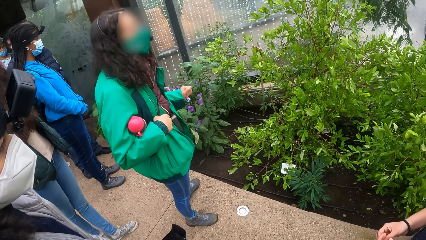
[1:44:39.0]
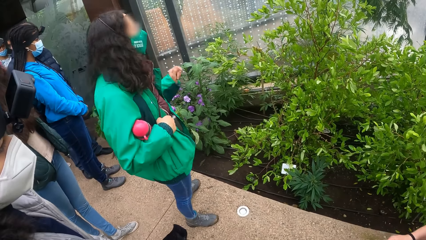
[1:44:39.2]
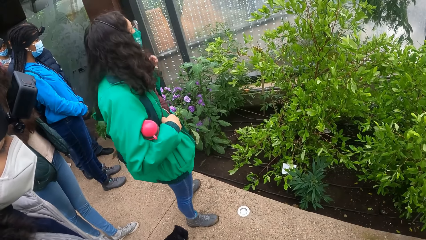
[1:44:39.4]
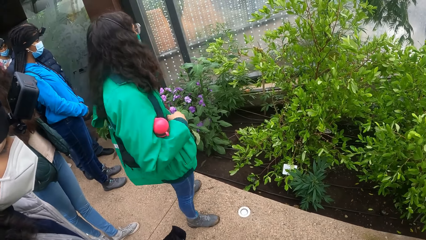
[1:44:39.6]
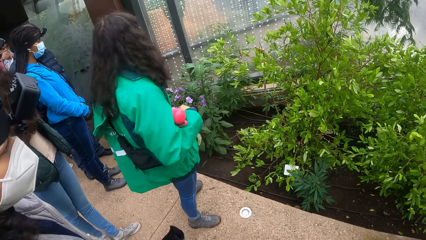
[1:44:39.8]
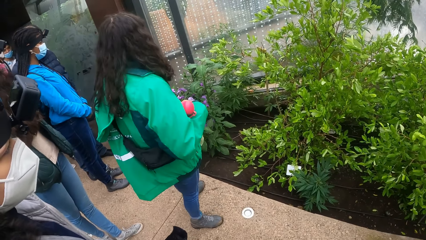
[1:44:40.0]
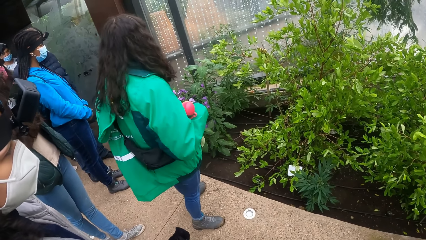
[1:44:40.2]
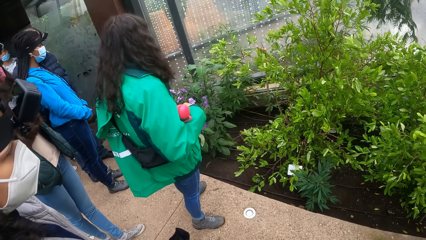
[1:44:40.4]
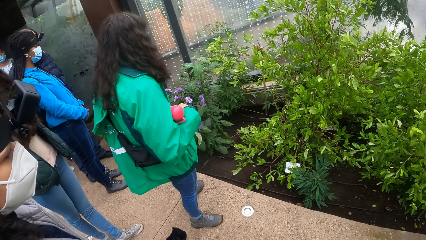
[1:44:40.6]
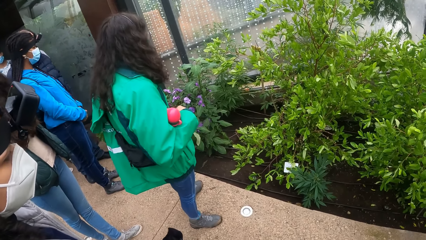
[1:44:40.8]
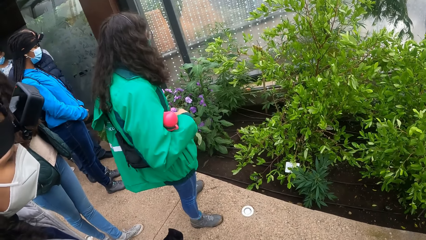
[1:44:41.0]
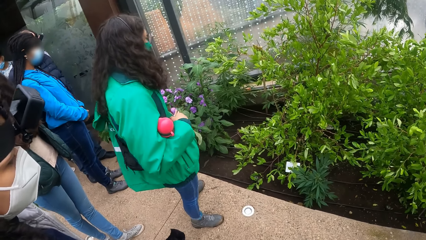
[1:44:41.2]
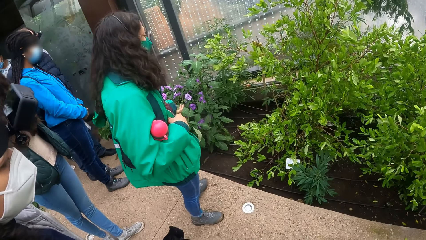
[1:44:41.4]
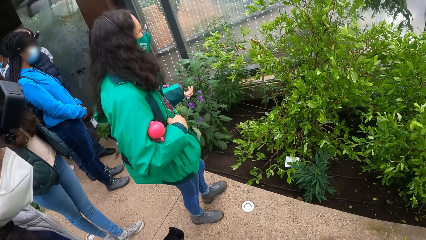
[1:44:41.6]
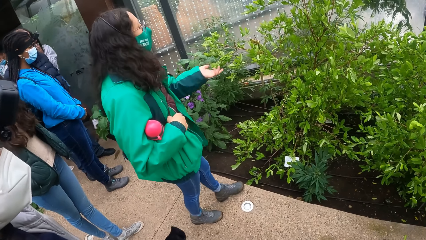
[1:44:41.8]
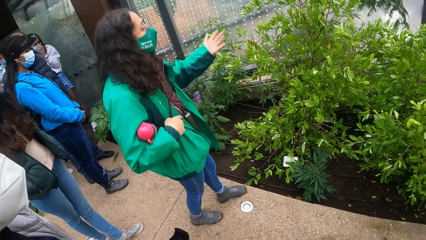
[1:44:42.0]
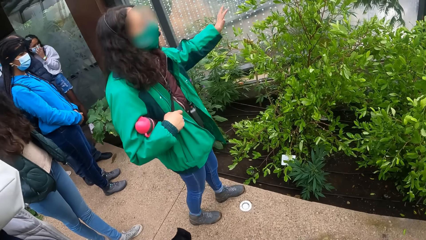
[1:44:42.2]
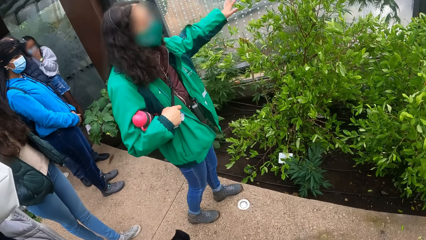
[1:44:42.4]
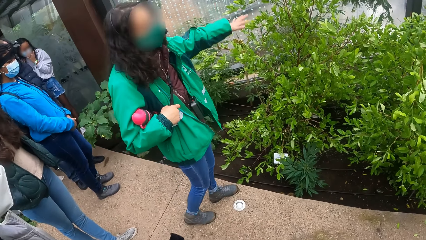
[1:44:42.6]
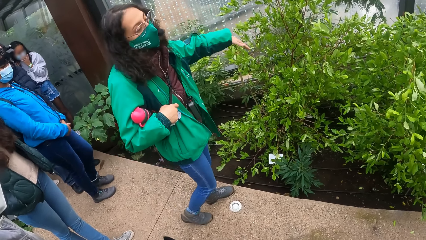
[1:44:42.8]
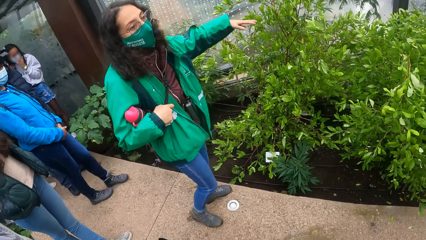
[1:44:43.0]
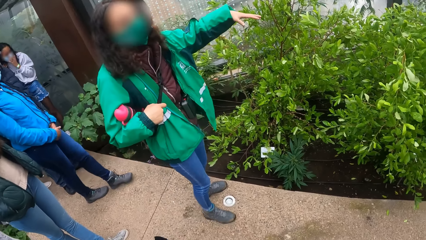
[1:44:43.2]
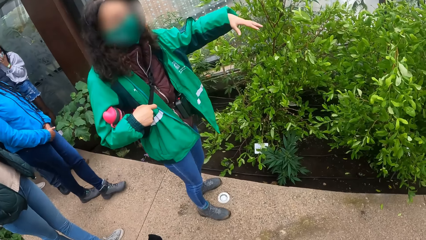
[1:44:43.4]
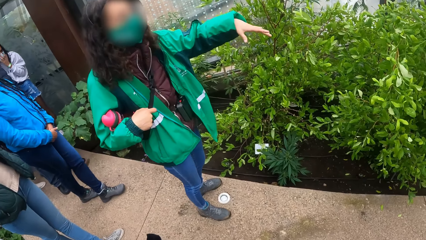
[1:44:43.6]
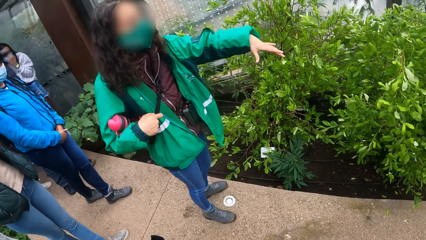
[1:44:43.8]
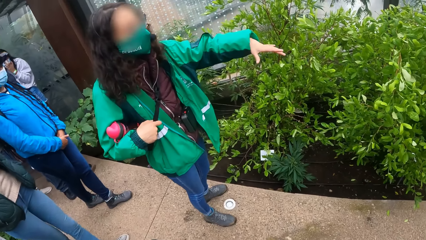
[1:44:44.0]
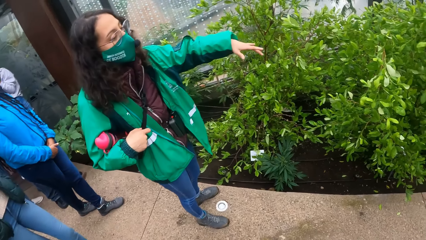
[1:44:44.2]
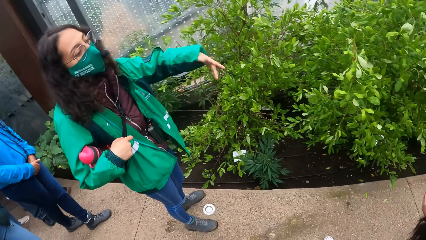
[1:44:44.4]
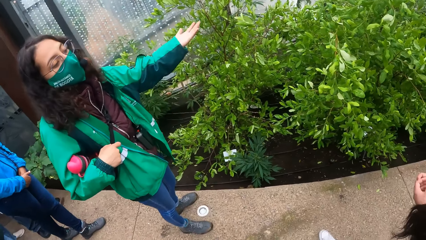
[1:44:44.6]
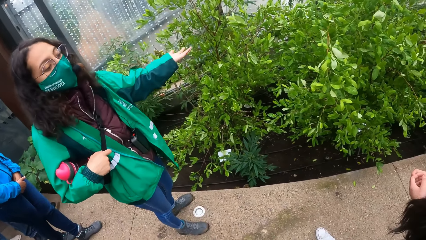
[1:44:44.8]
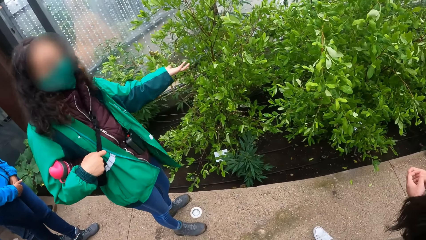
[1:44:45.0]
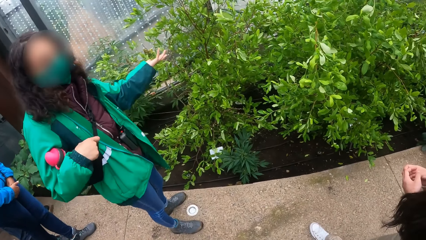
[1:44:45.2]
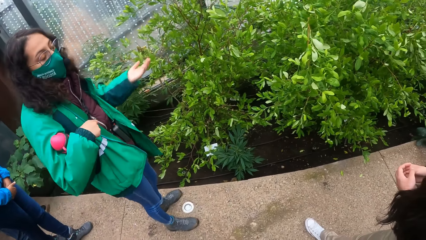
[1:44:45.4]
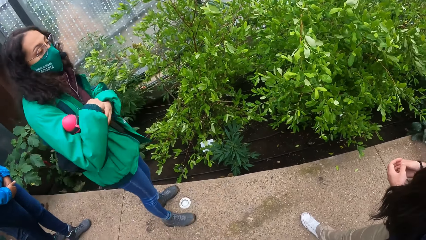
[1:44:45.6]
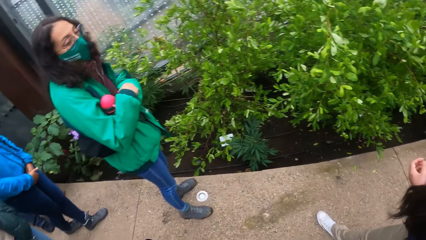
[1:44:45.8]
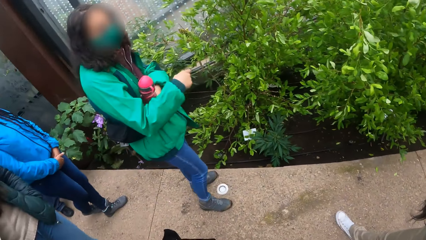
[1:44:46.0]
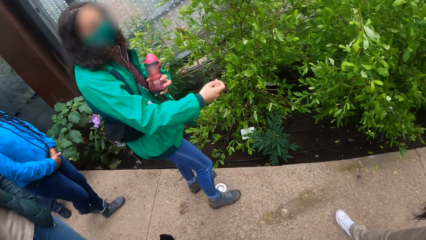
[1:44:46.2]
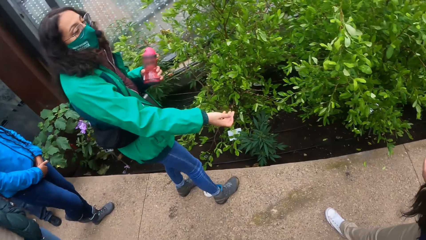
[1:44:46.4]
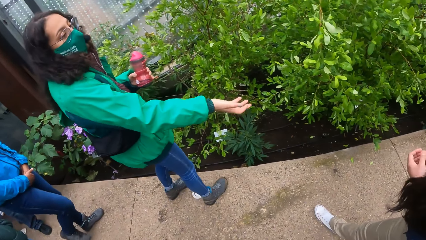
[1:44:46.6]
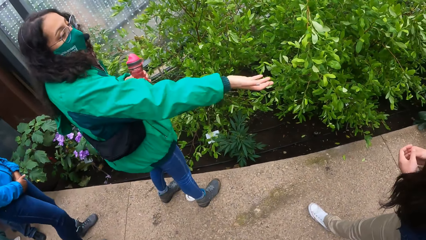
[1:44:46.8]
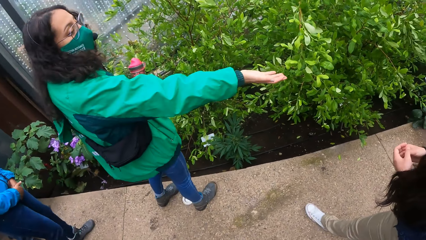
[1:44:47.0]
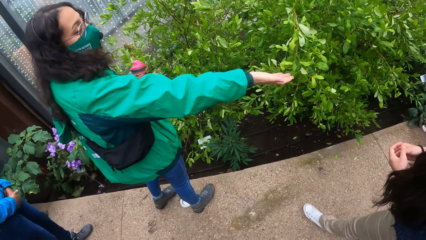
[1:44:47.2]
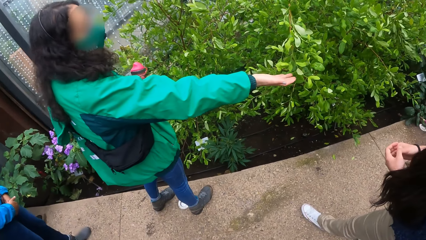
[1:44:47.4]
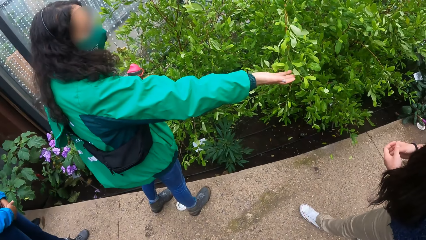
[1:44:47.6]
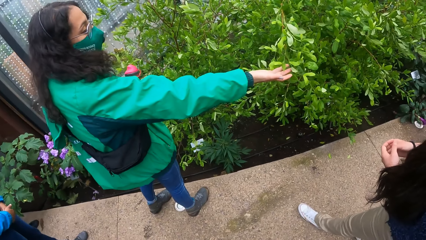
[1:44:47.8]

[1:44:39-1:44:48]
A lady gesticulates with hands.

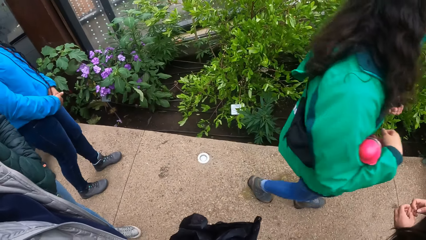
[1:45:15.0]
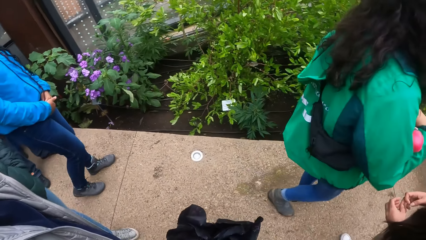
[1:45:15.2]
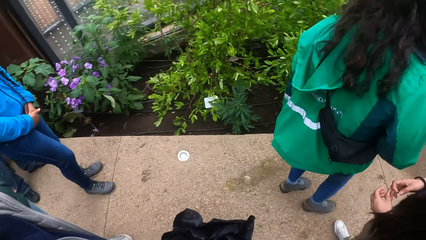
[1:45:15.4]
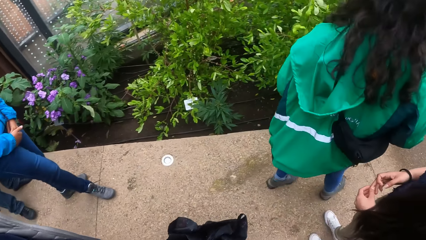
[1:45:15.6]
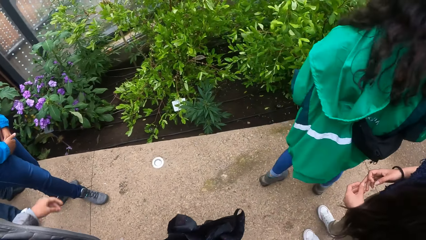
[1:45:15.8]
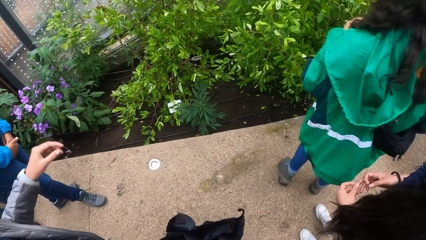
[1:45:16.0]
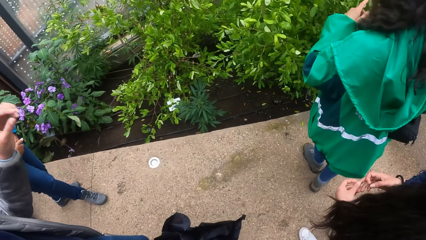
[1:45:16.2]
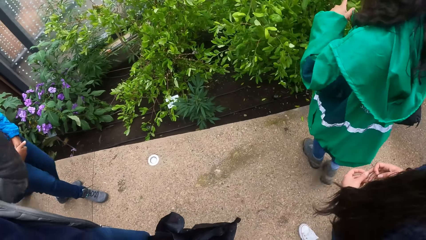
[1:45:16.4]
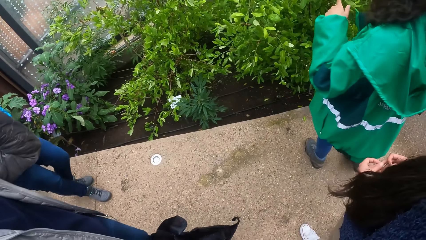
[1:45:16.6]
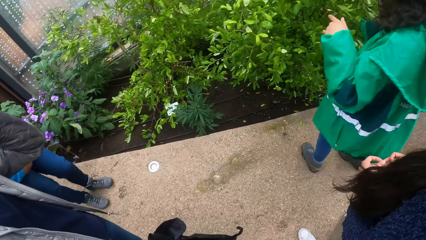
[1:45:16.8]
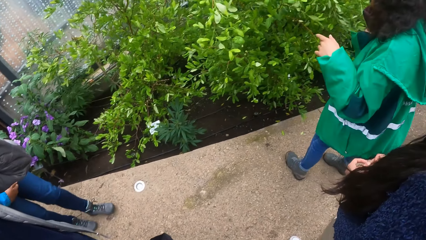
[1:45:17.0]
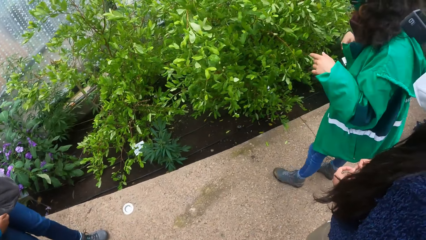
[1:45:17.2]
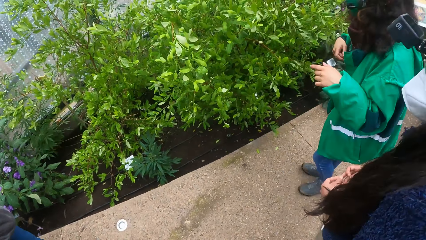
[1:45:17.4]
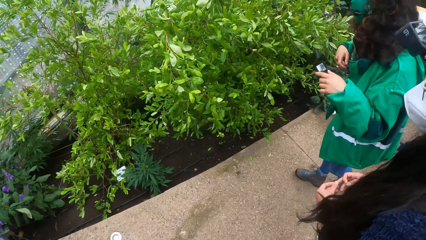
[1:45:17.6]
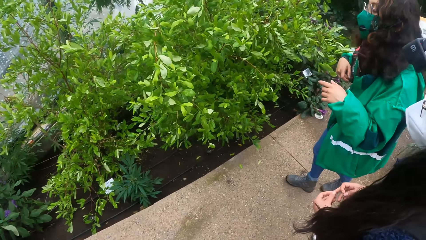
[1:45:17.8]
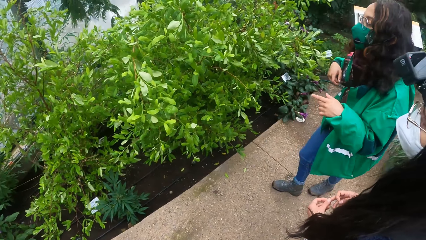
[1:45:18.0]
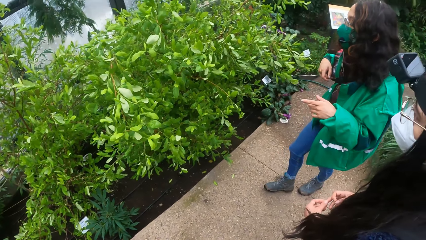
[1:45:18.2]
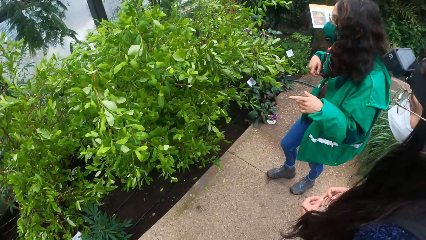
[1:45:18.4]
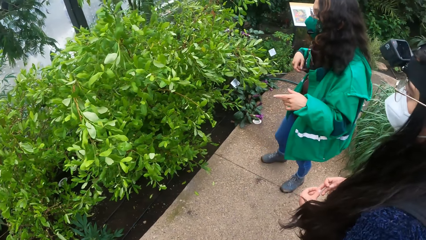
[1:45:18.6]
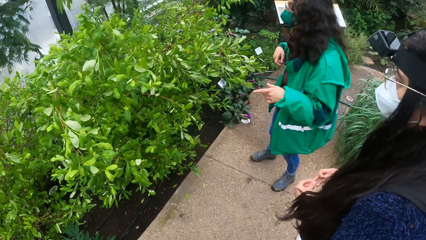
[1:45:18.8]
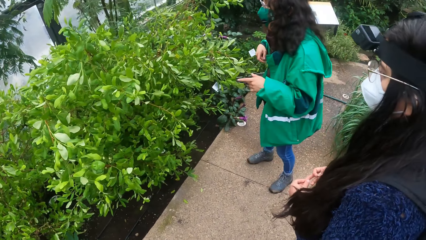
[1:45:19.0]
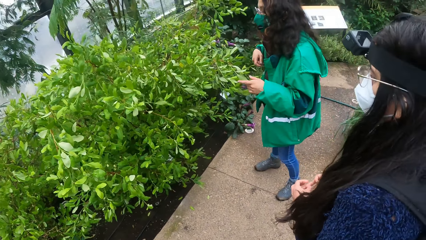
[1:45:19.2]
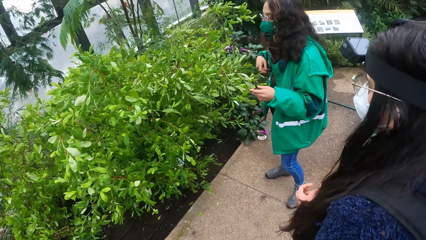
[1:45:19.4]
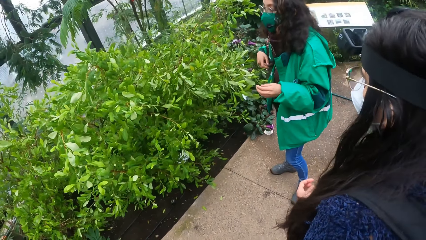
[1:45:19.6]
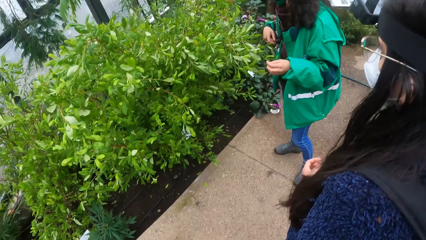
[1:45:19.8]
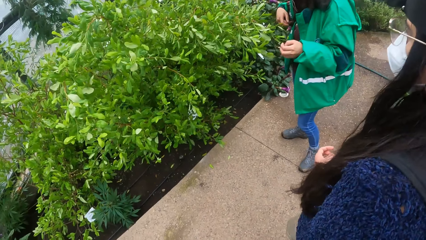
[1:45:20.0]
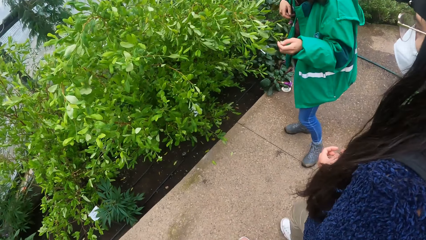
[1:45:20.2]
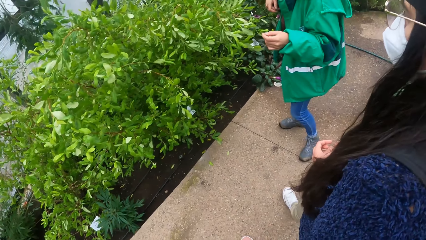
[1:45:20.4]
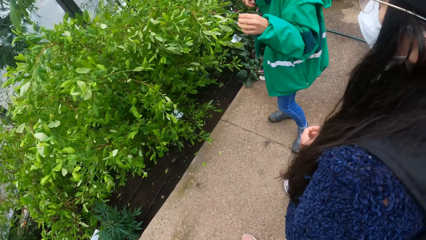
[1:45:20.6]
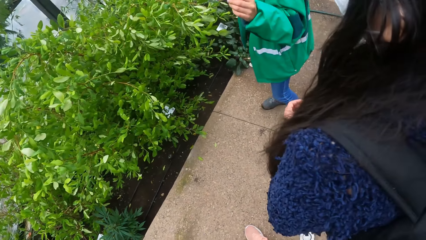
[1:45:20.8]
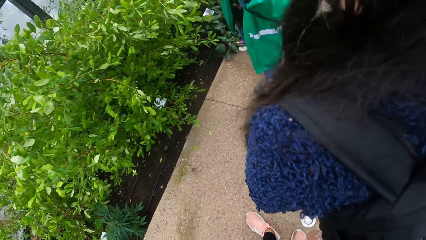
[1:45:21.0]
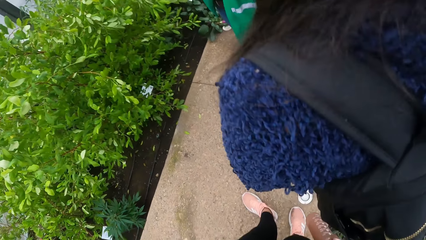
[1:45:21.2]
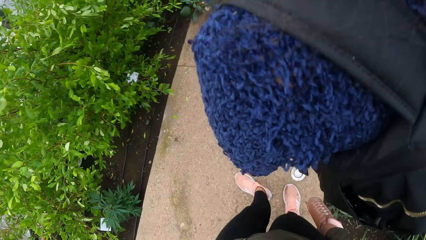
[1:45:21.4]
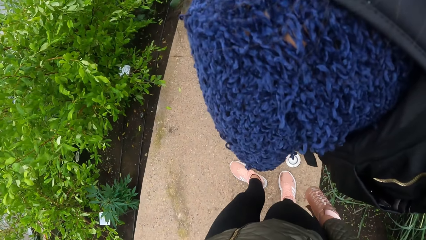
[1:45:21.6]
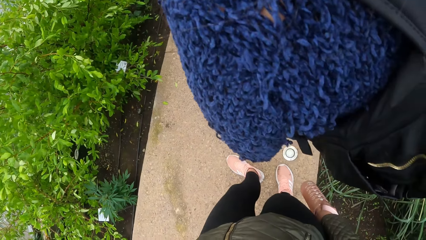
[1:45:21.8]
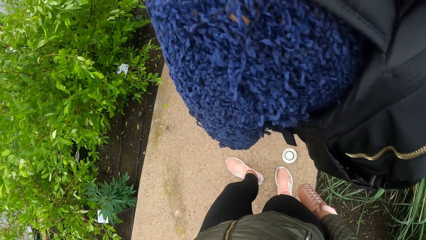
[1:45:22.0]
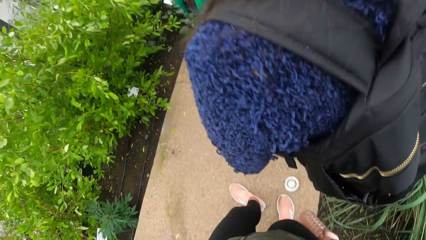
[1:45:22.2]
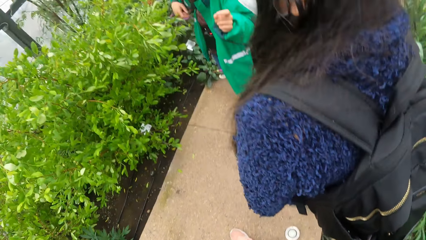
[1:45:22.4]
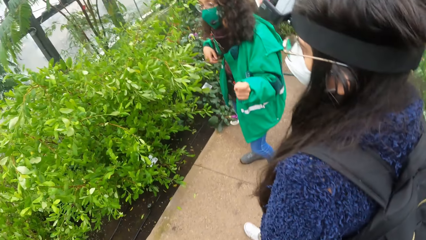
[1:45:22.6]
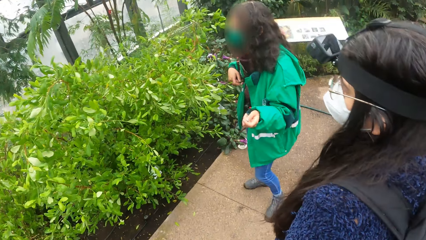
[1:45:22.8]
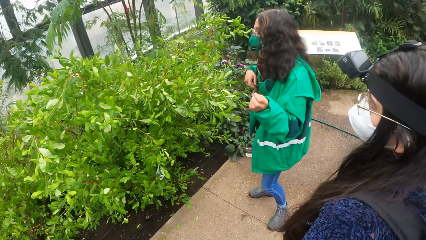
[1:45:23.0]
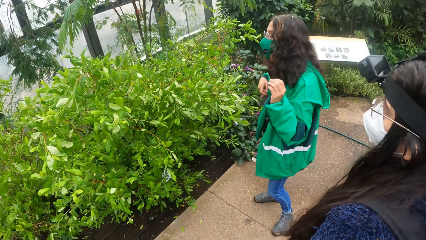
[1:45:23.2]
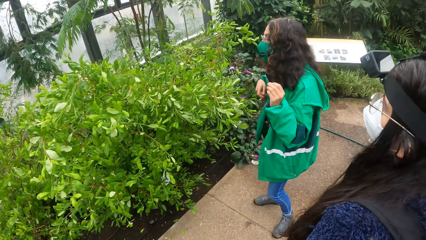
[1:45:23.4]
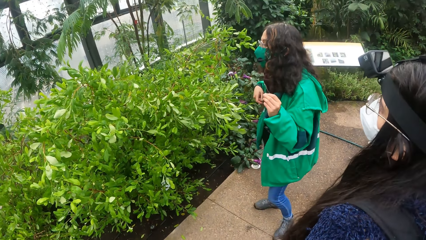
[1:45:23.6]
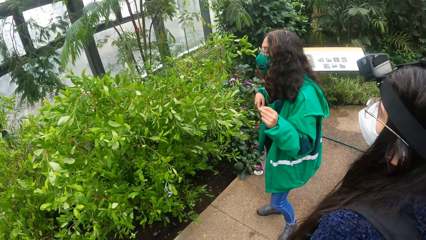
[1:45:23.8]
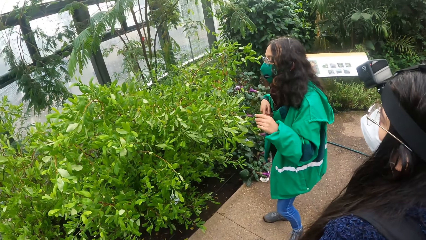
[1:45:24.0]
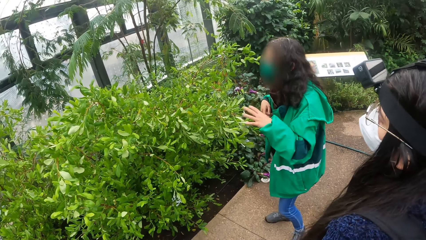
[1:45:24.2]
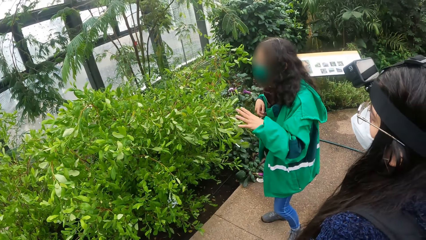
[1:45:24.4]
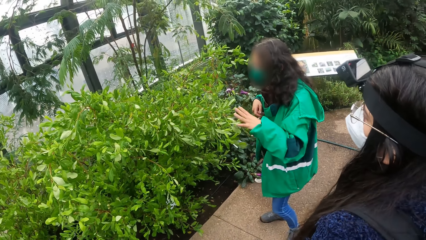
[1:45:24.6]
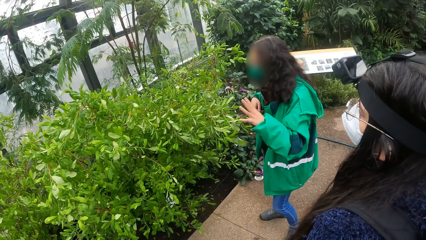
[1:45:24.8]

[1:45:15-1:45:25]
The camera wearer looks around.
